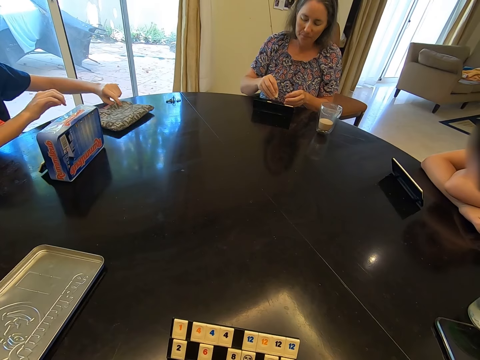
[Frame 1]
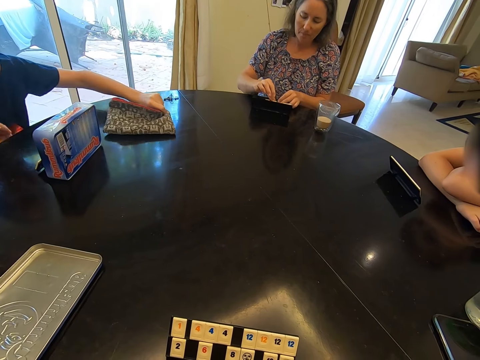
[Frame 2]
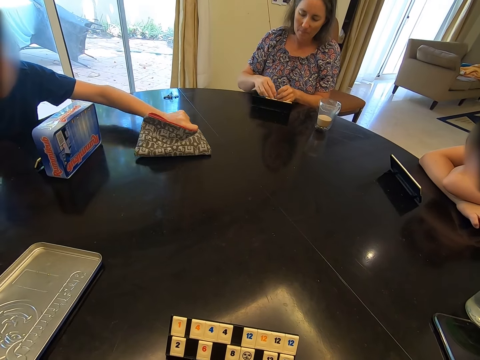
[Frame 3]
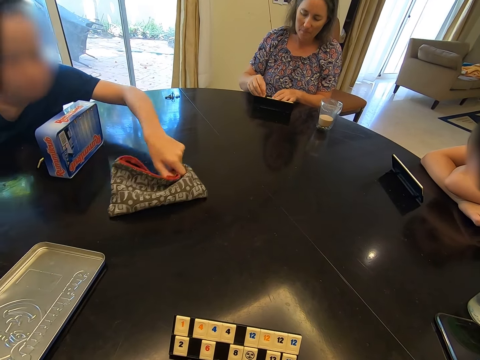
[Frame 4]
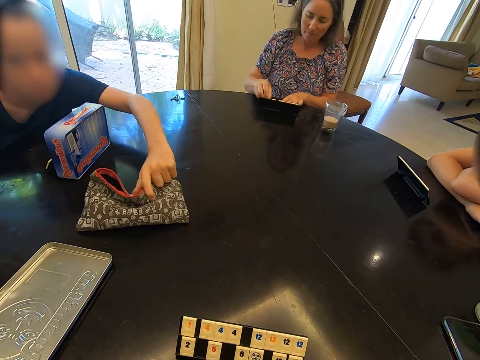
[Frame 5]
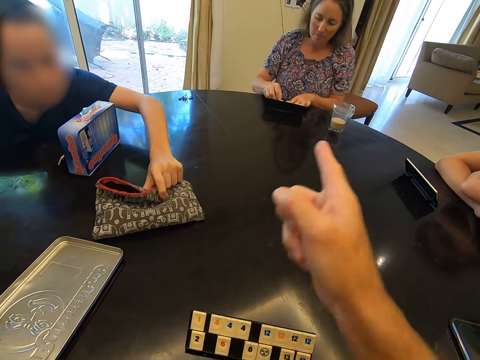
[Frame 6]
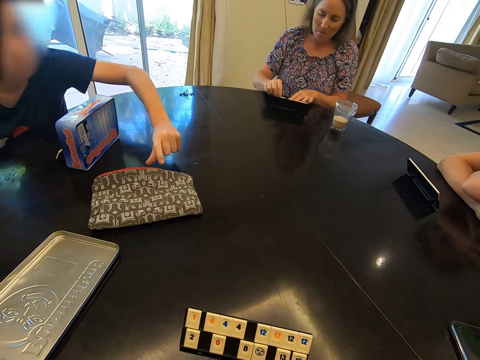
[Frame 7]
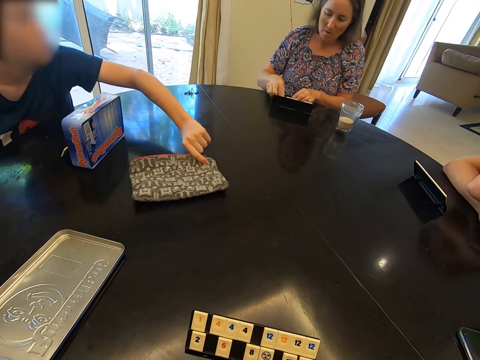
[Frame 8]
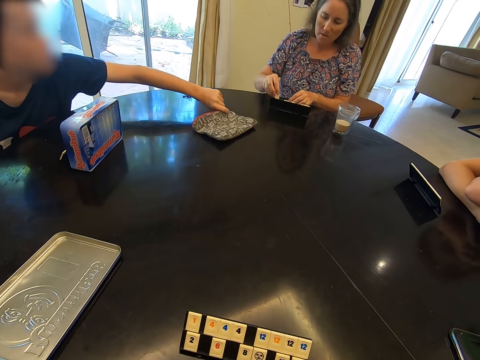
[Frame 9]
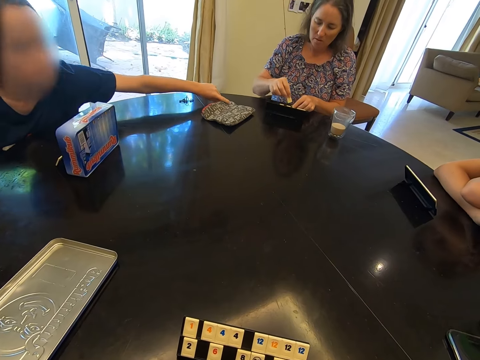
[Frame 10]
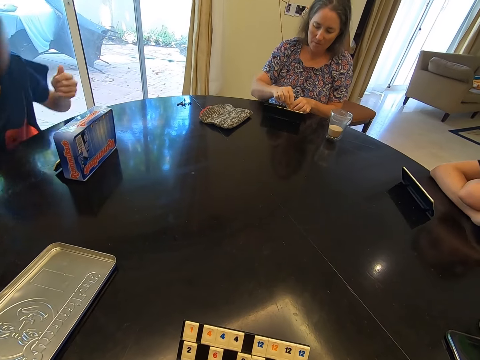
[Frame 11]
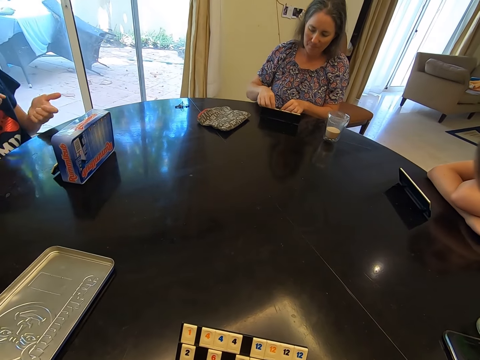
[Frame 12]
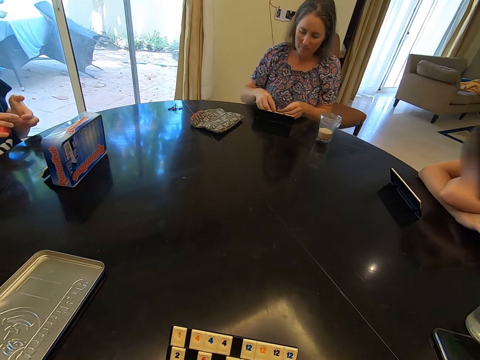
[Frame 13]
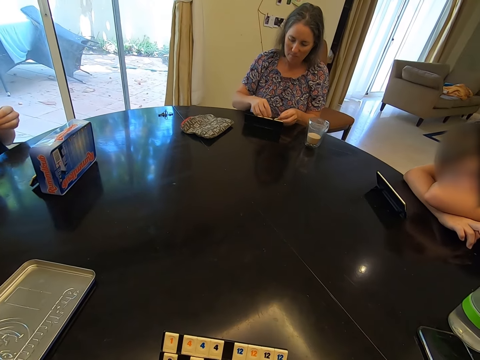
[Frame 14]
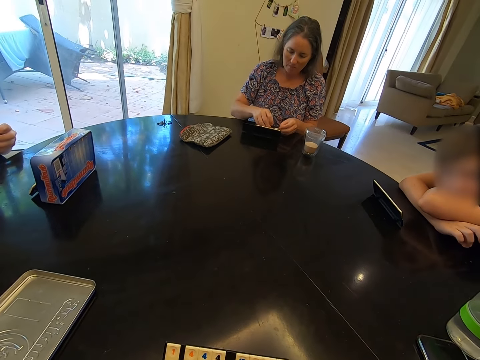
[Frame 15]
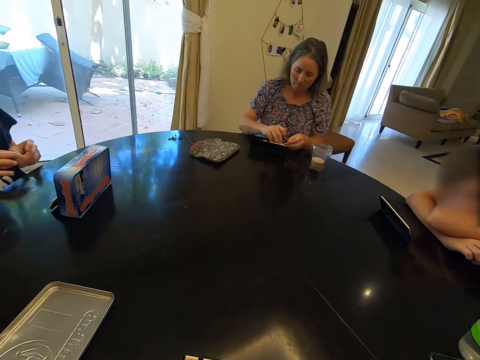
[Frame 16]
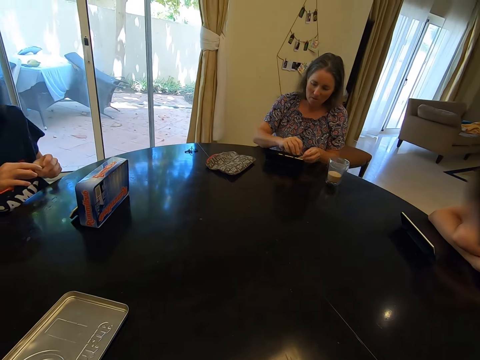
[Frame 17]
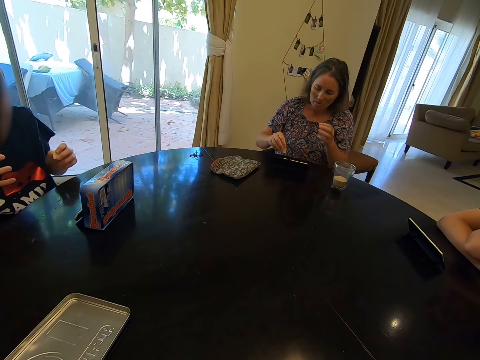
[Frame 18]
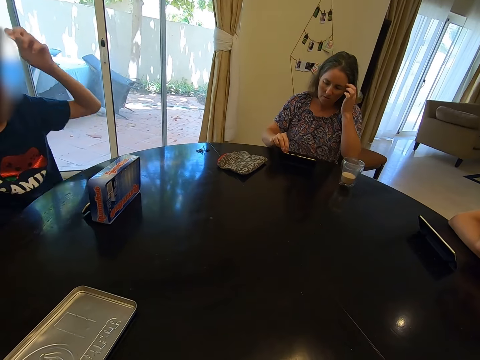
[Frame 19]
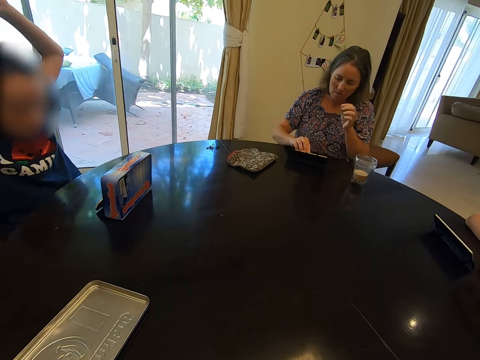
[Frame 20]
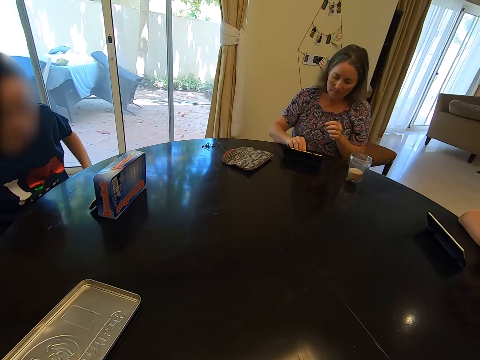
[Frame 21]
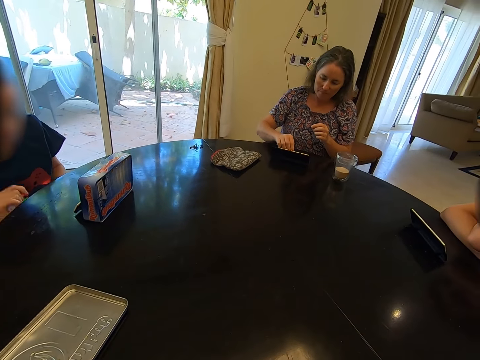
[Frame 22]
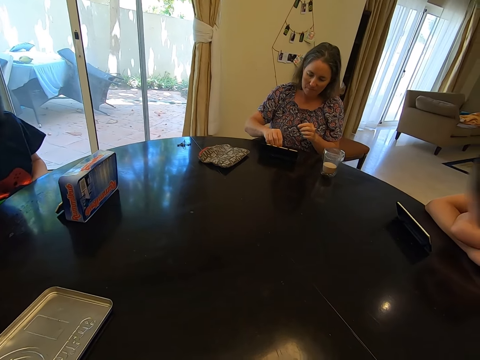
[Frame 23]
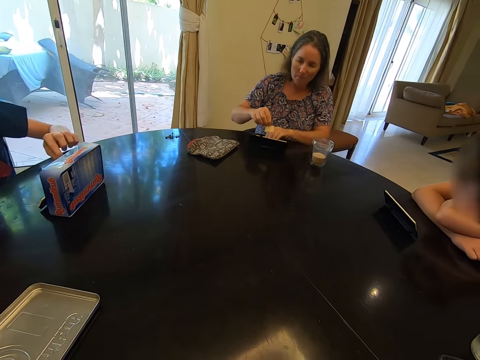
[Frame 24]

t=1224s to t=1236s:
A child moves the bag of tiles on the table. The camera wearer communicates with a boy. They point at a woman. They look around.

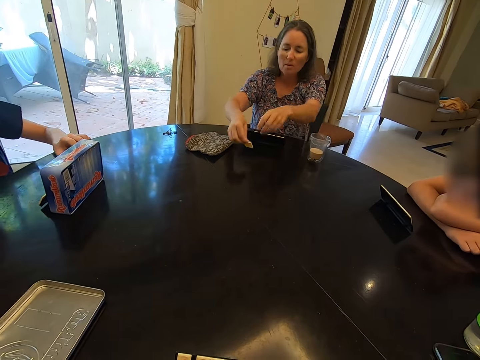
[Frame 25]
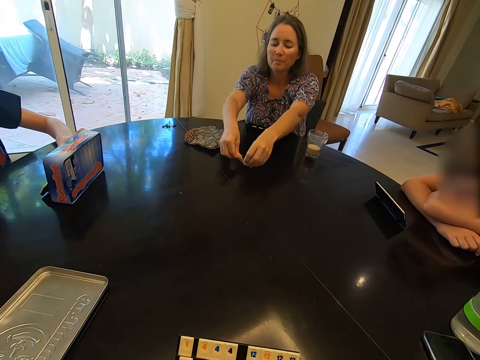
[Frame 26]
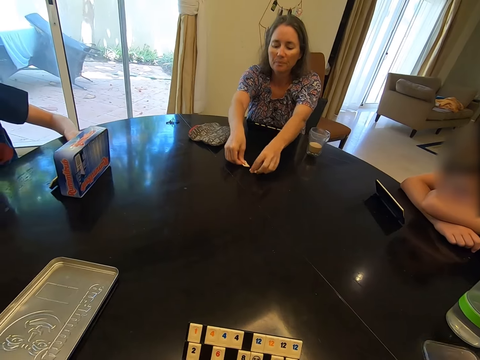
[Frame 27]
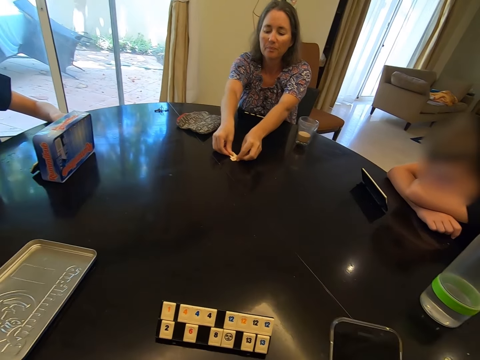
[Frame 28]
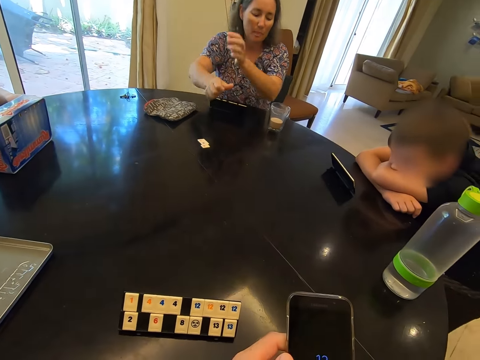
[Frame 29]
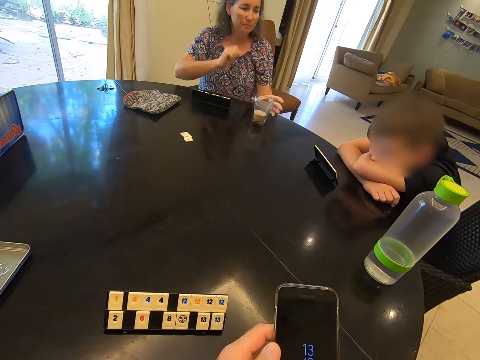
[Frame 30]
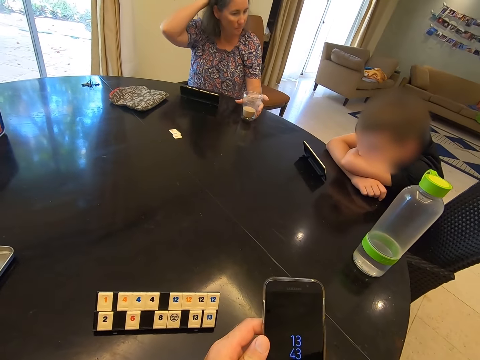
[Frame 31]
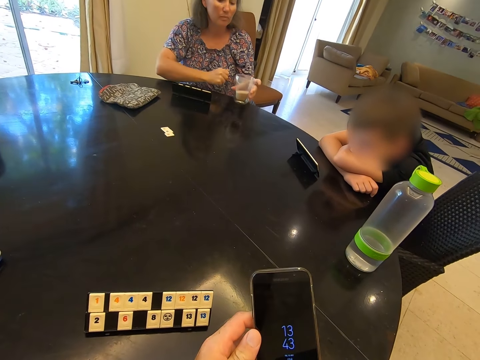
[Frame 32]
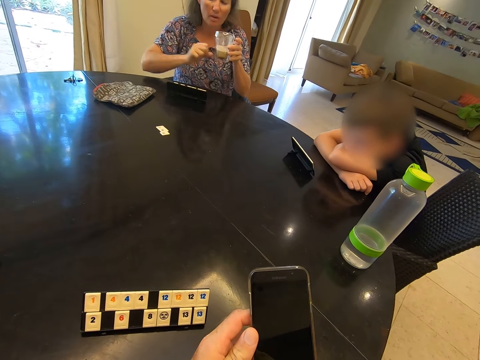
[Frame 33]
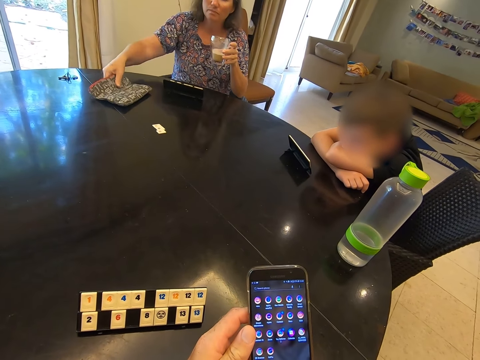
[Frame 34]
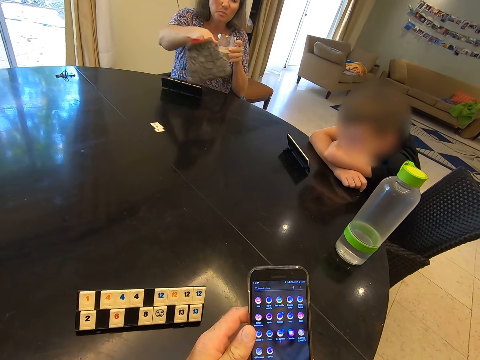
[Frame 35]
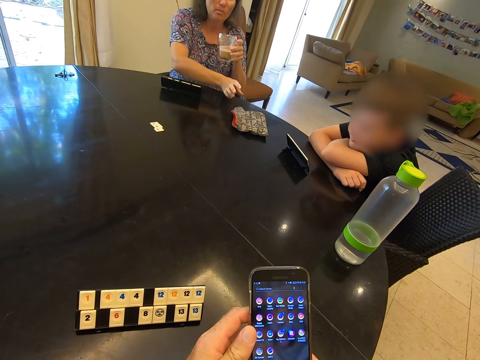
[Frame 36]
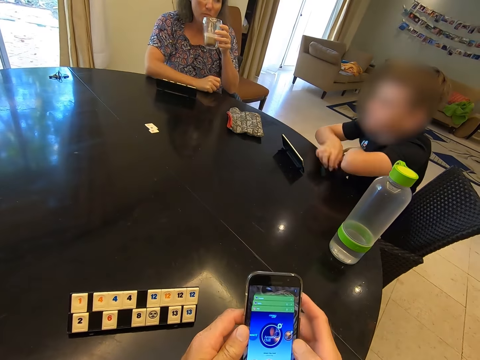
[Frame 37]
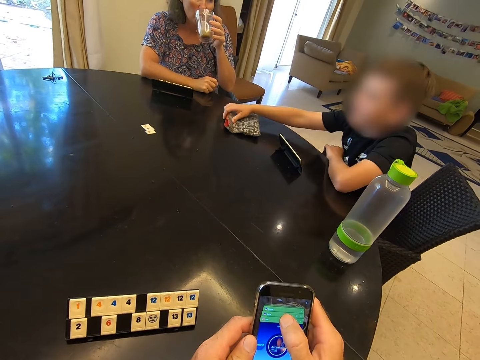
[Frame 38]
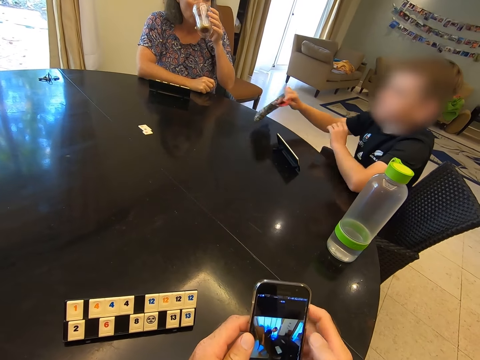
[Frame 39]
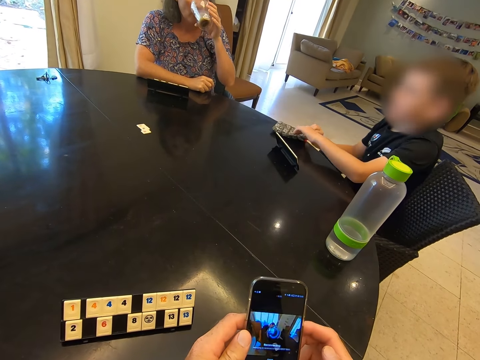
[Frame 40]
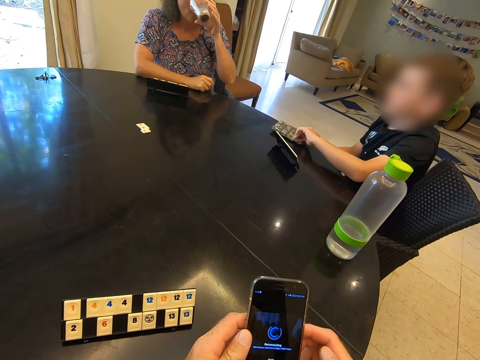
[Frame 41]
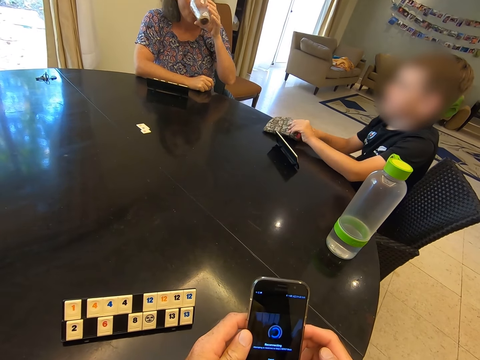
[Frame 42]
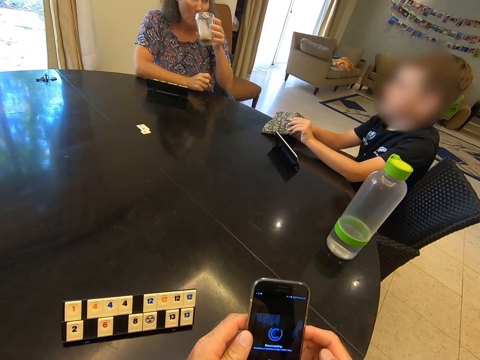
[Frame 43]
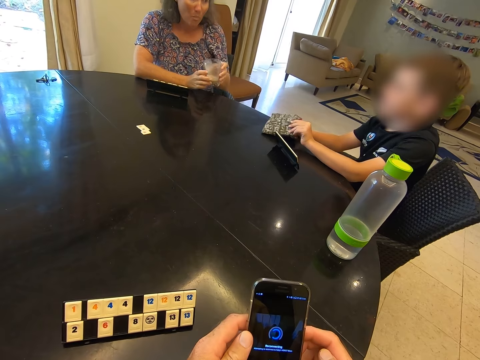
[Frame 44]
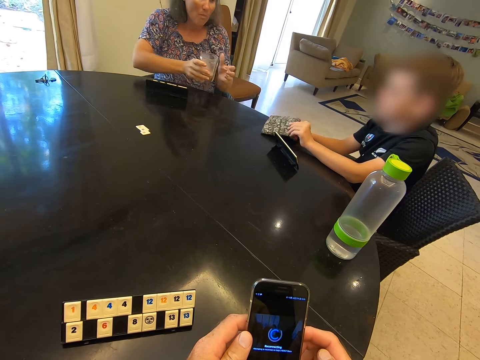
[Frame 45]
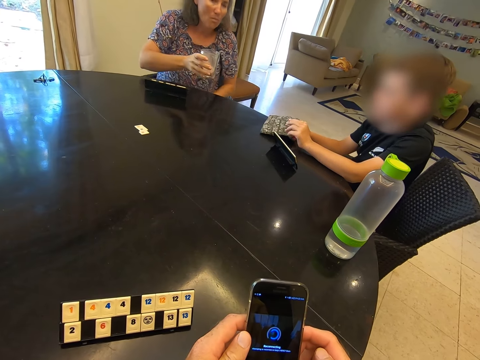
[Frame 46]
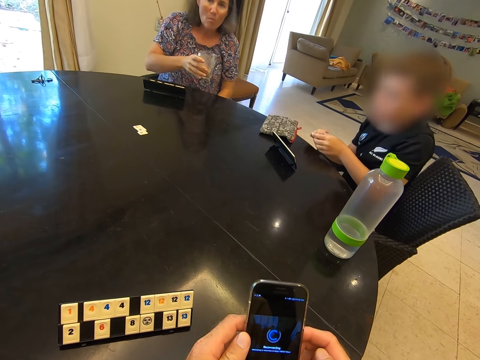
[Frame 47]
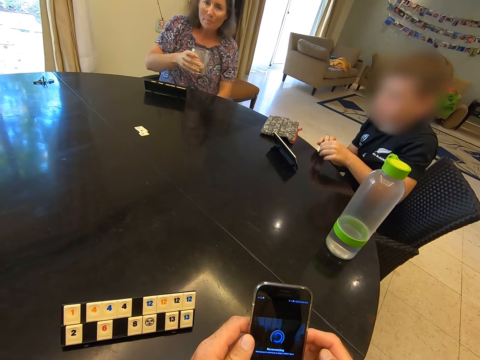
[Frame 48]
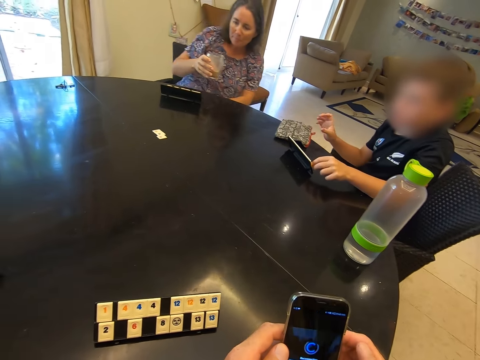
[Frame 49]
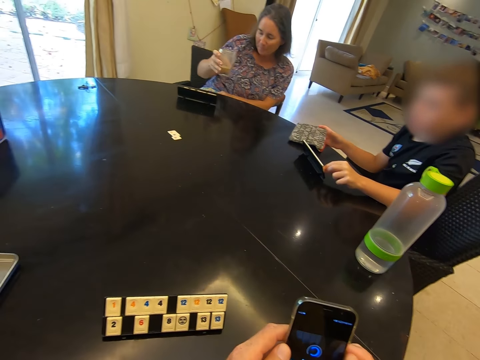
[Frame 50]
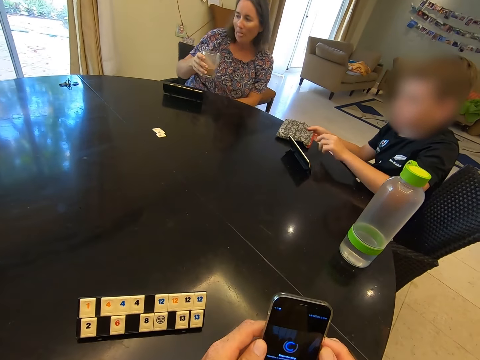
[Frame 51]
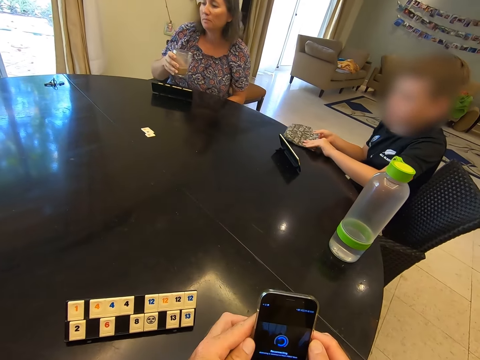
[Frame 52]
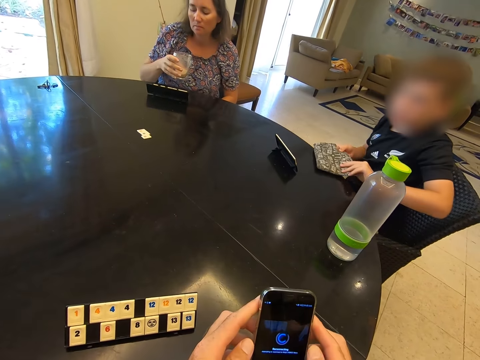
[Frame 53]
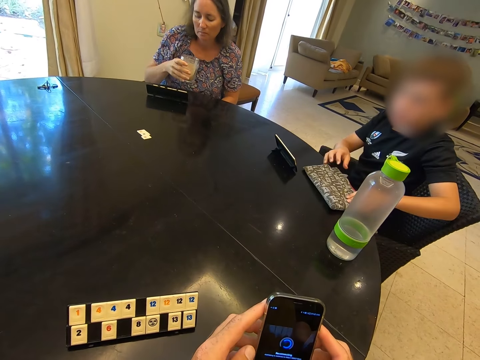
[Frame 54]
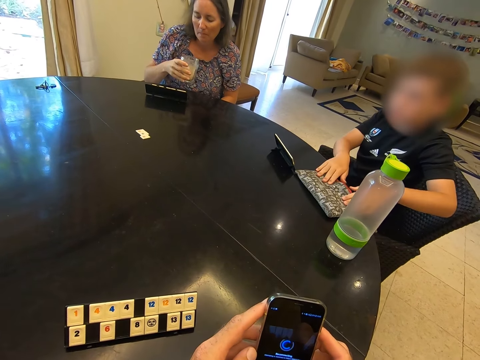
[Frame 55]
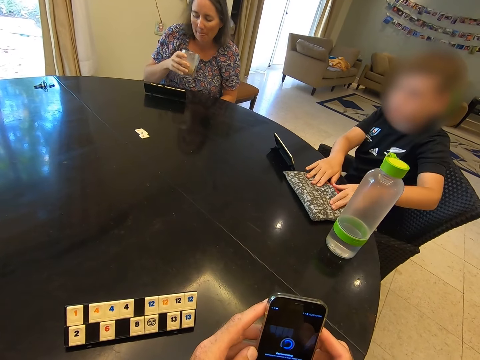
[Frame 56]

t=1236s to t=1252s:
A woman places the tiles on the table. The camera wearer picks up a phone from the table. They scroll through the phone. The woman picks up a glass from the table. The woman picks up a bag of tiles from the table and places the bag of tiles on the table. A child picks up the bag of tiles from the table. The woman drinks tea from the glass. The child takes tiles from the bag. The child places the tile on a rack. The child moves the bag of tiles on the table.
